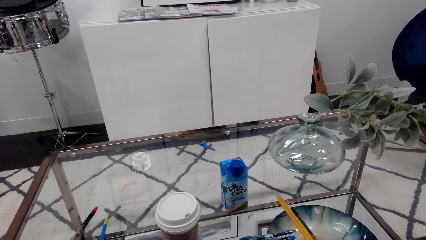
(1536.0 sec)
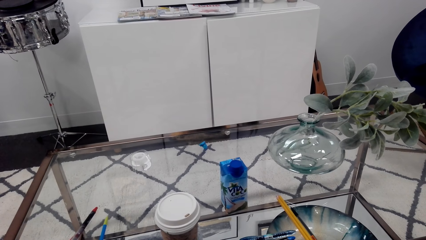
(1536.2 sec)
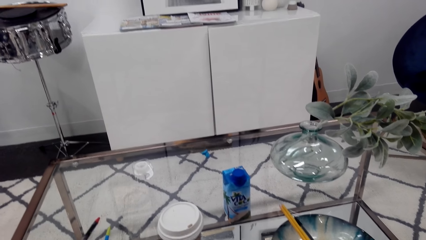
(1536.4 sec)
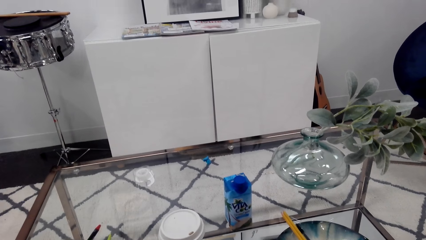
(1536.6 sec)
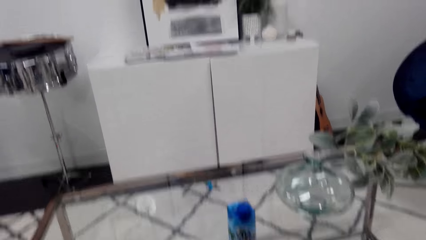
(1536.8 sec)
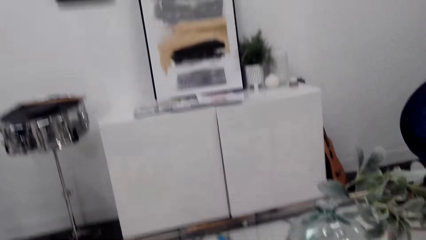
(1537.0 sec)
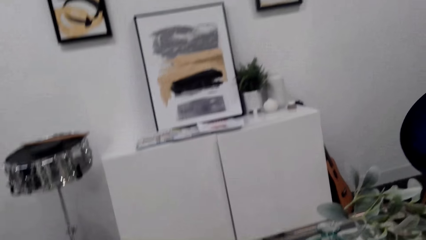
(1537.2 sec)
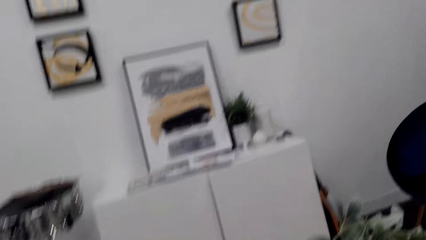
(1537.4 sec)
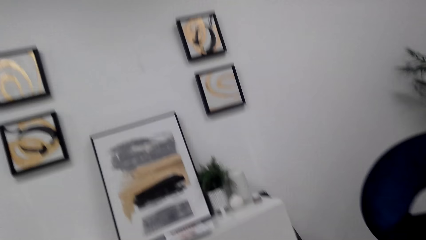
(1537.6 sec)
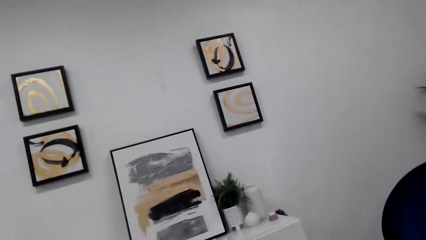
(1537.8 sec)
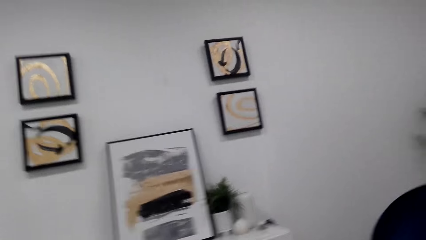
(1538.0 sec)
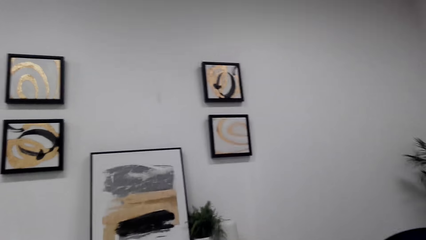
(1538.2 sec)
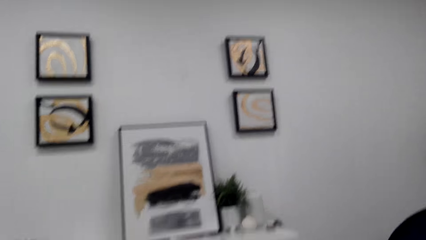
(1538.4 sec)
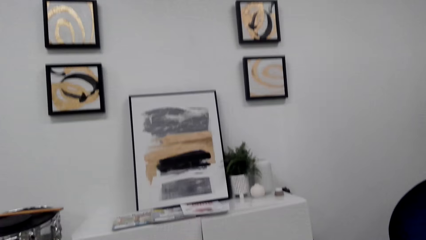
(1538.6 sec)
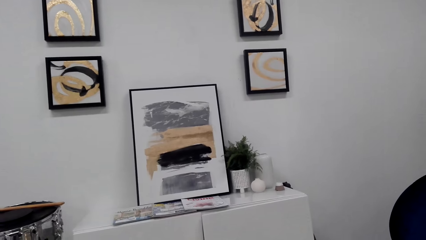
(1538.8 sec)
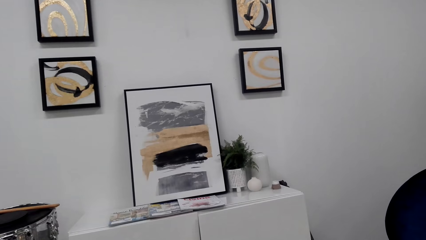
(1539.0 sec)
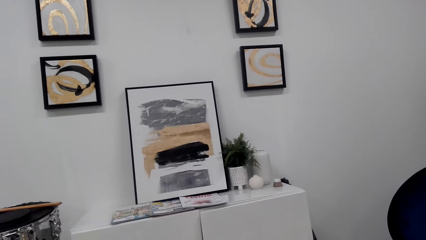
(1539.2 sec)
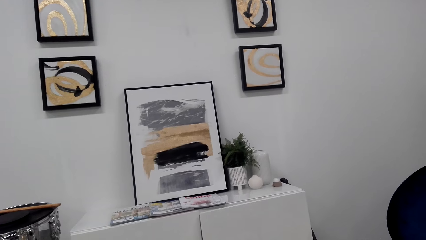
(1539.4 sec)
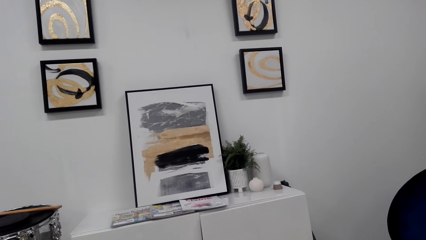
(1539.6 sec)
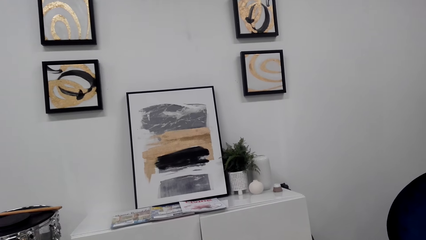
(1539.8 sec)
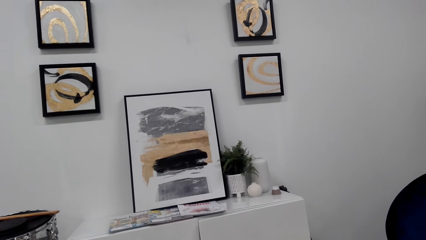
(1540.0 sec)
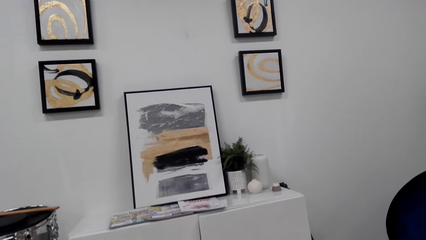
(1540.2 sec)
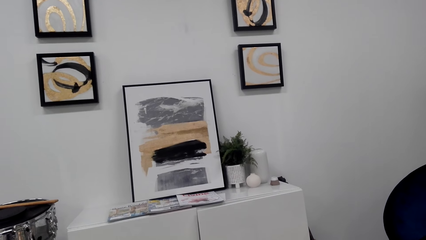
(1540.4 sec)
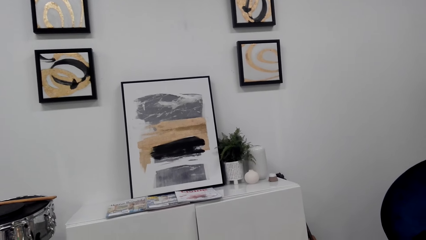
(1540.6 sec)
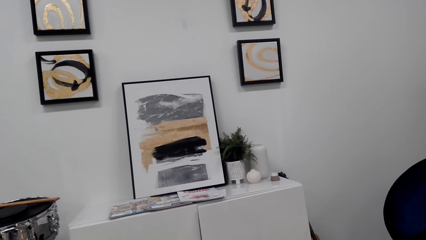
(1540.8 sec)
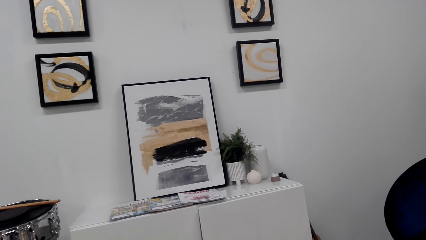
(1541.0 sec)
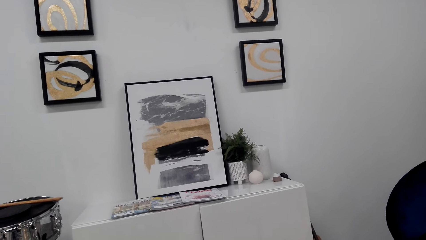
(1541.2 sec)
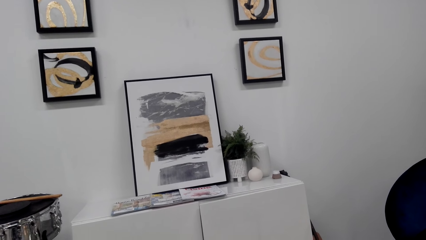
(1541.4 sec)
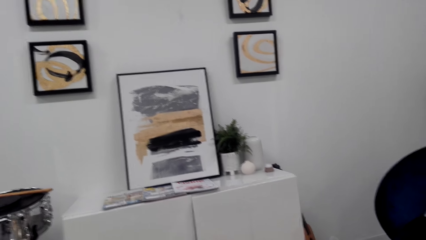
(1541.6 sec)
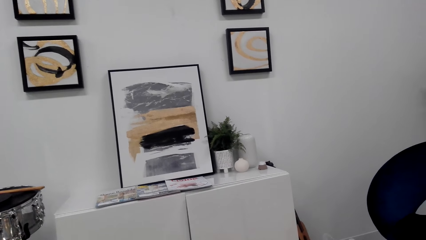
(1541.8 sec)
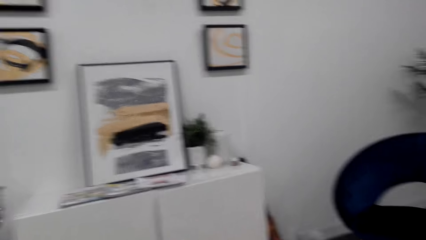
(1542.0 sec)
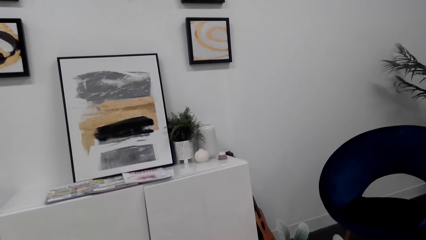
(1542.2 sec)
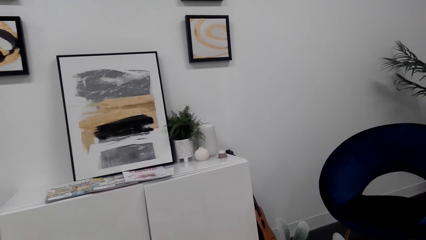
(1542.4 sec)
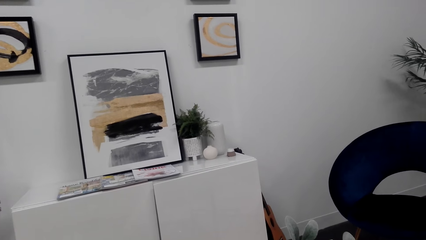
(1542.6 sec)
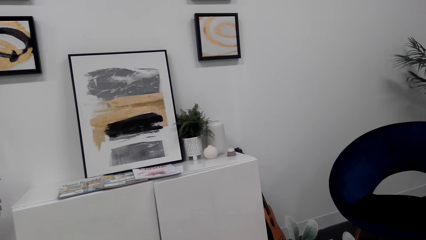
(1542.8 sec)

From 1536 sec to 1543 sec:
The camera wearer looks around.

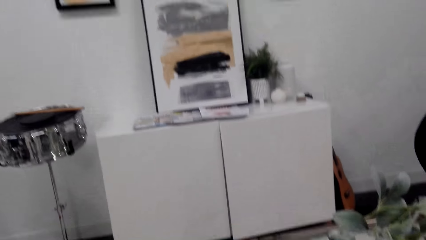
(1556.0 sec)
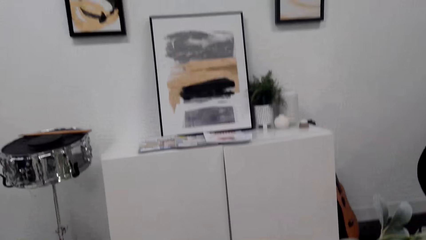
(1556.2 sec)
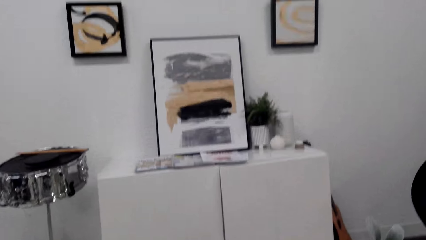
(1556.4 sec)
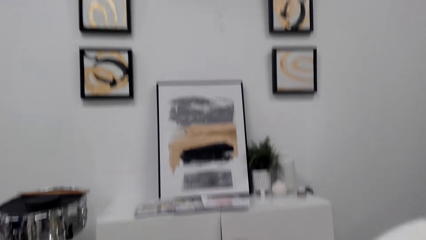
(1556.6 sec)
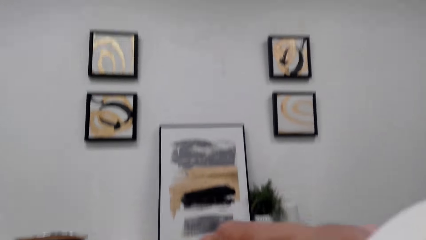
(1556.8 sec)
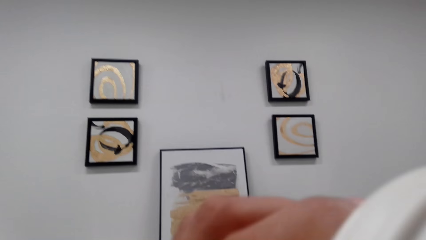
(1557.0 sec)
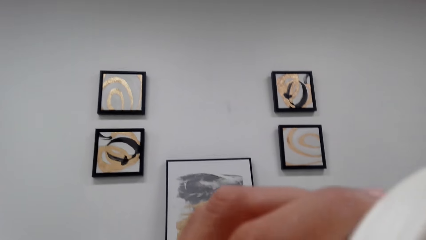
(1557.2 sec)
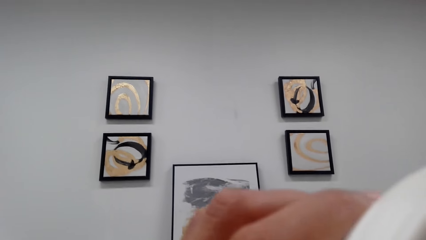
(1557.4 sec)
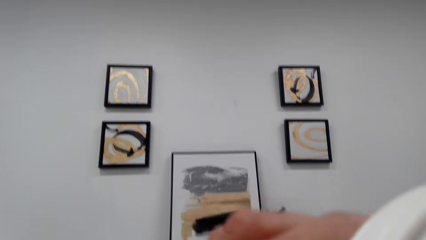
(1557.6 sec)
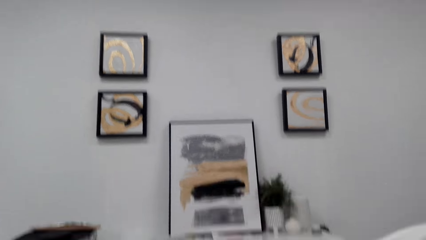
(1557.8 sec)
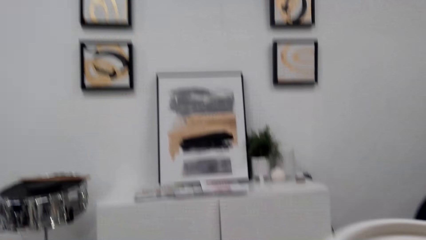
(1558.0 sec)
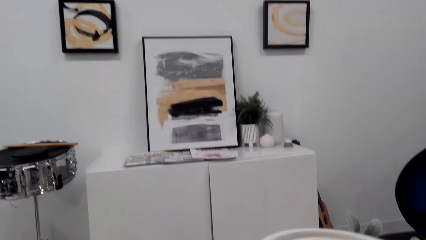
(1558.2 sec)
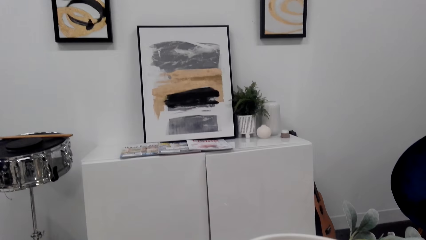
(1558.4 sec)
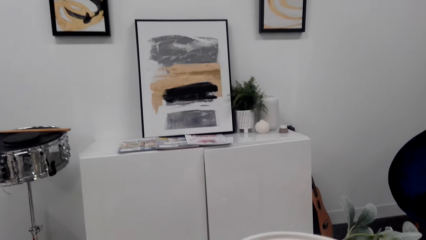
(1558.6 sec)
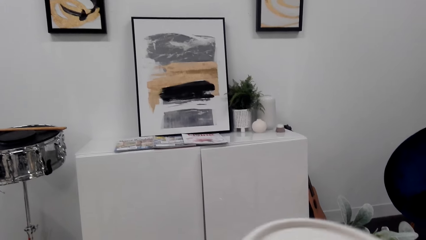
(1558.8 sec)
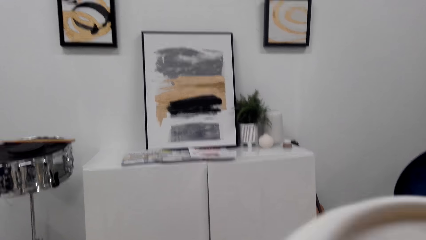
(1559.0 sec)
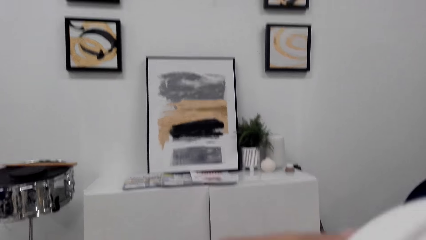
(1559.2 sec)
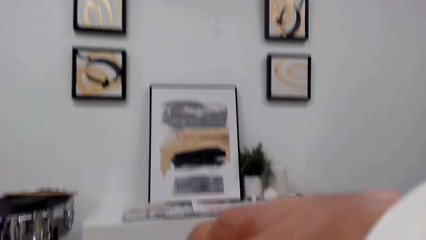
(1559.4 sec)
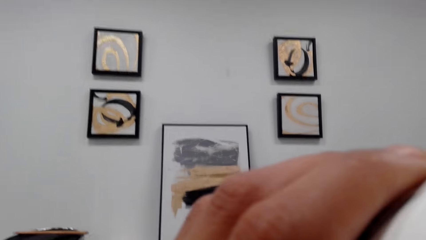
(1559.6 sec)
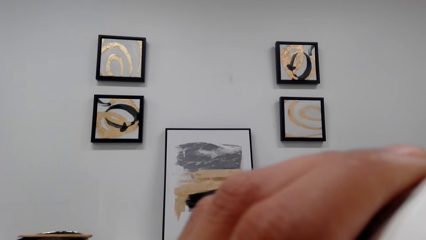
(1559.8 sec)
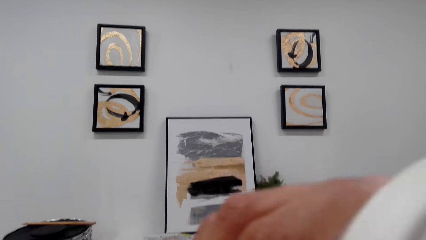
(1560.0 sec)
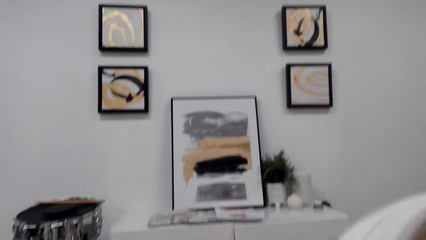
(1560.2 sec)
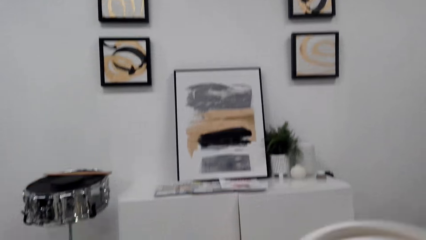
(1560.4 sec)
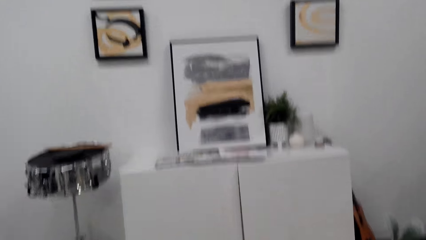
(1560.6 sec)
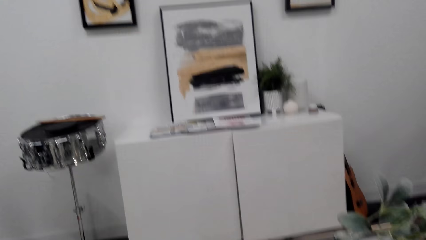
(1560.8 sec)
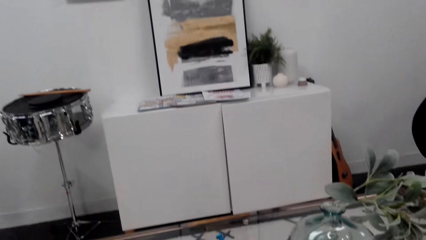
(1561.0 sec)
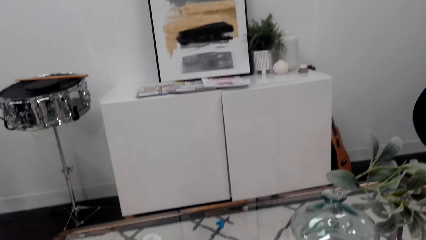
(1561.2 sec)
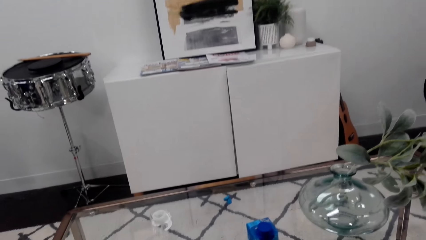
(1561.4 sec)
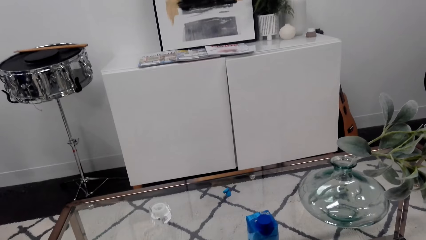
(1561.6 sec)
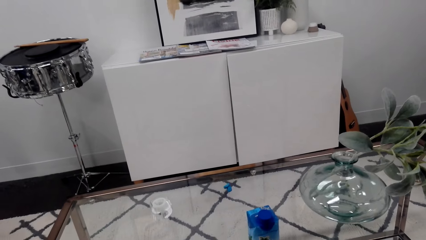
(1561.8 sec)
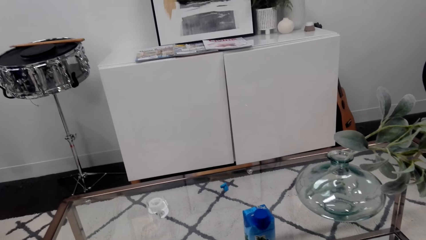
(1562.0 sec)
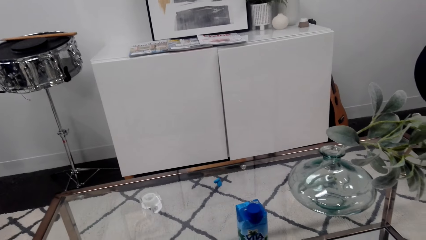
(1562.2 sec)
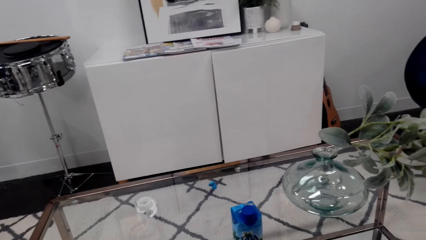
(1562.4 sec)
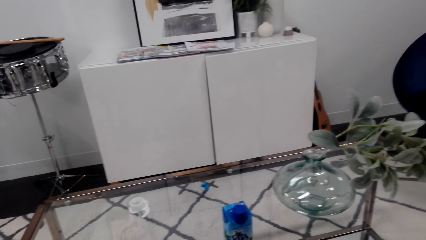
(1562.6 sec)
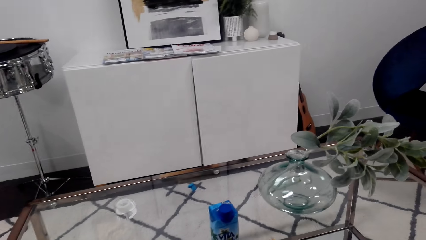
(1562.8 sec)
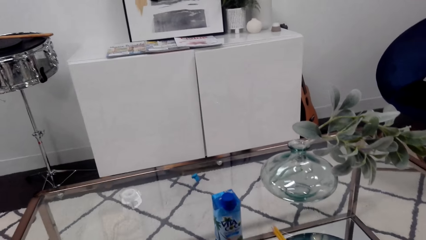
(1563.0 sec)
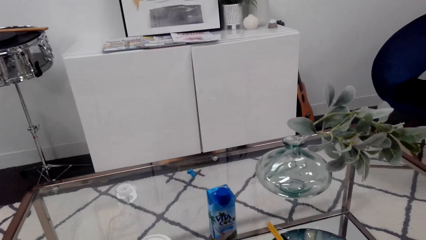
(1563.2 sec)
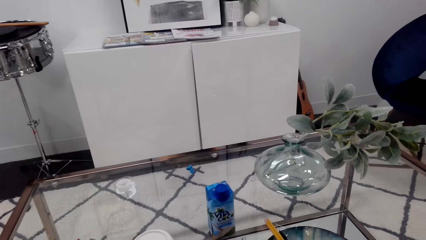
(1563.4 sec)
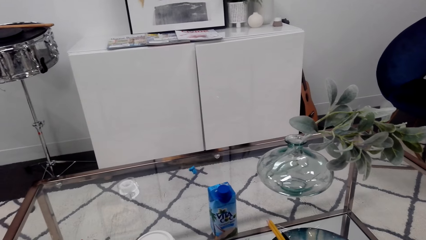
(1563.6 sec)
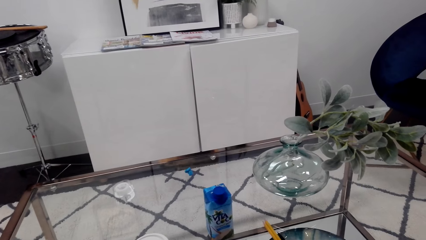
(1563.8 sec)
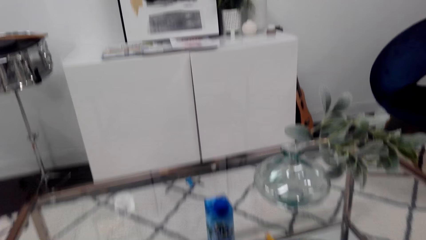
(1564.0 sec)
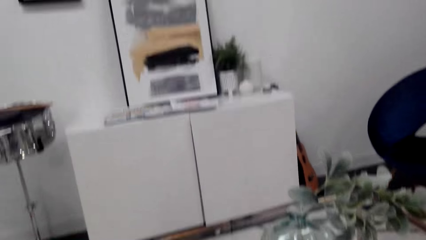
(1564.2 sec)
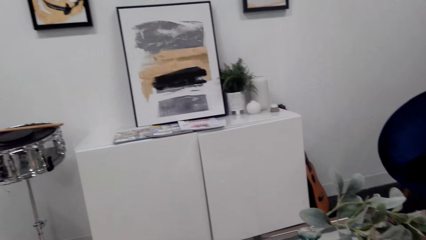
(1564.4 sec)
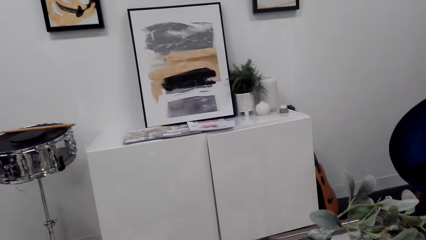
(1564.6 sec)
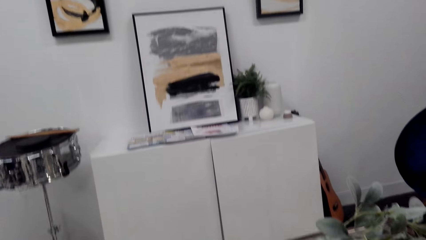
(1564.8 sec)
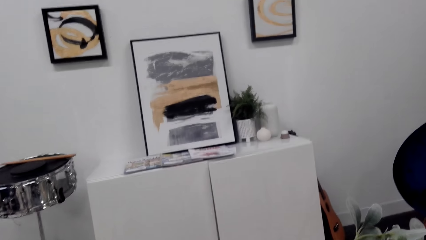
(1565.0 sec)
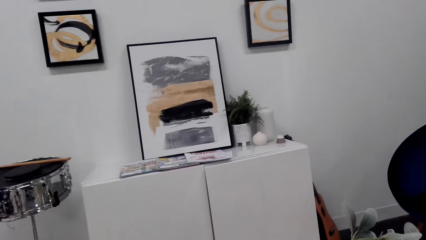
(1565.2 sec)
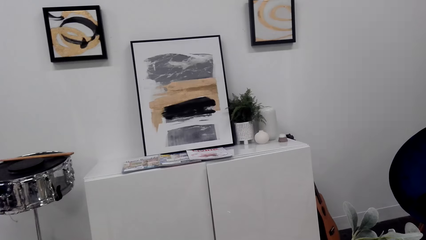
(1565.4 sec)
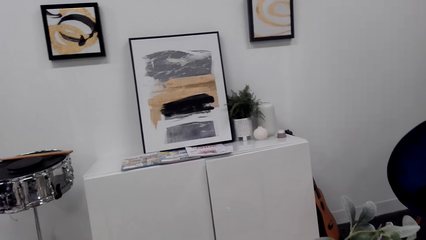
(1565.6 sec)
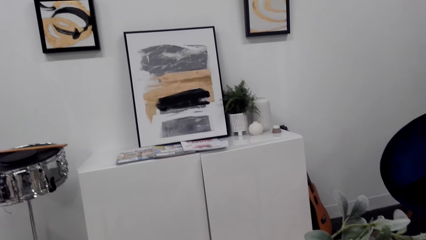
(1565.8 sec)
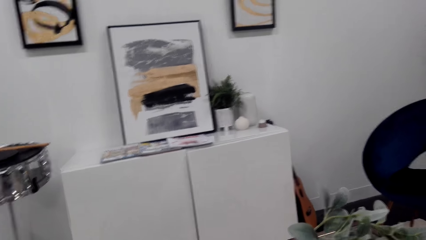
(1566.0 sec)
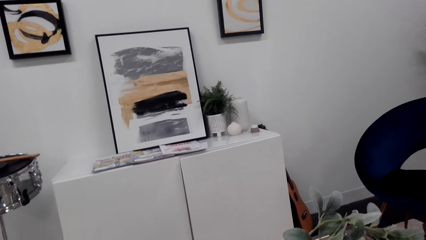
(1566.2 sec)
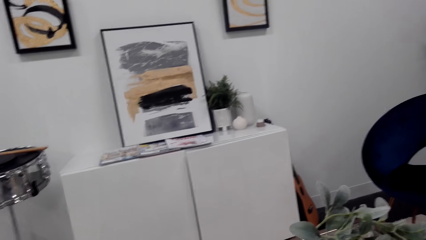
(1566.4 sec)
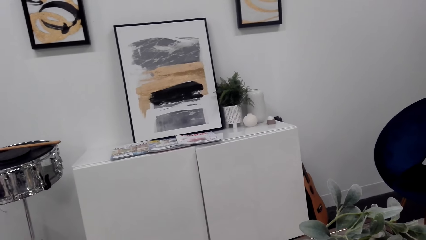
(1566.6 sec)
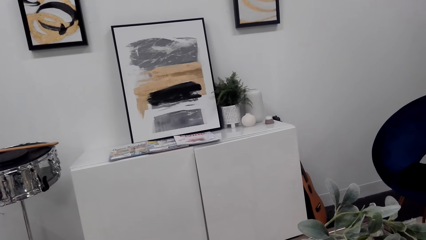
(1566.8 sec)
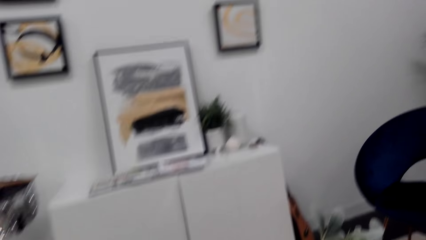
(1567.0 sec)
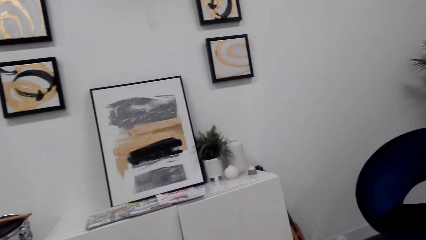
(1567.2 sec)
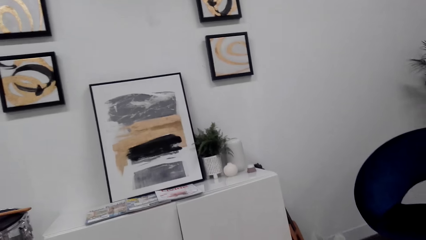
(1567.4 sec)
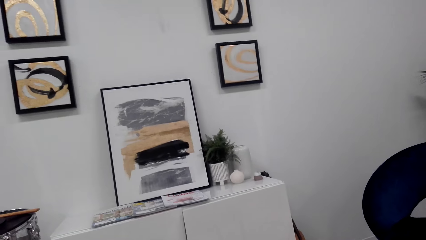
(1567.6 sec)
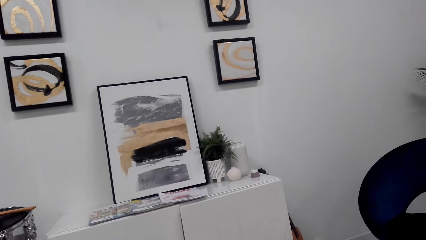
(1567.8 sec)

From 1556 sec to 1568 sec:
The camera wearer drinks coffee. They put a cup of coffee on a table.
